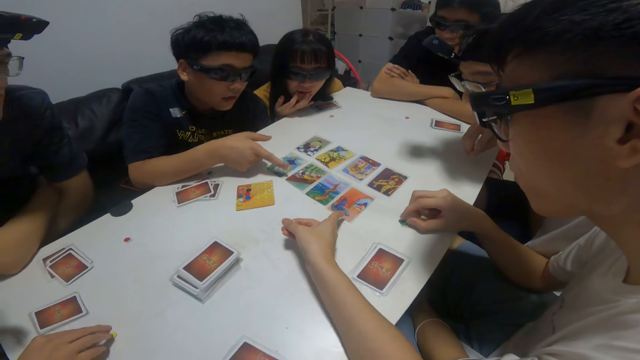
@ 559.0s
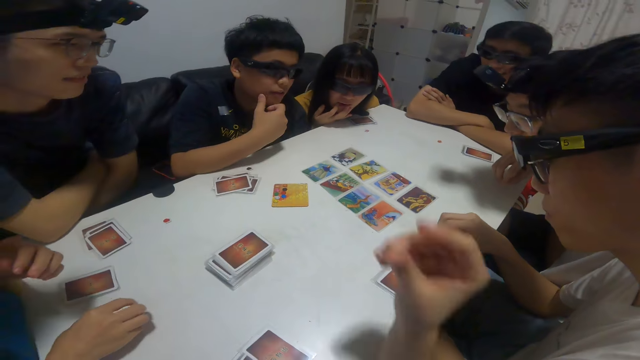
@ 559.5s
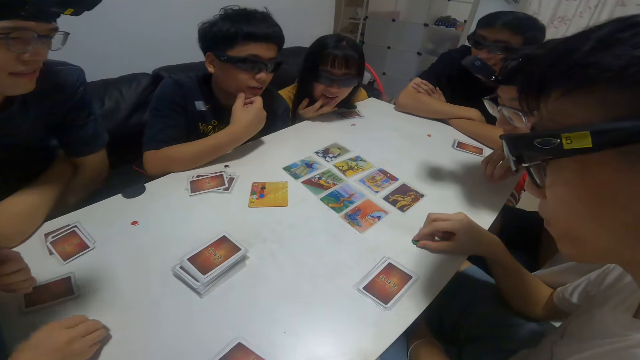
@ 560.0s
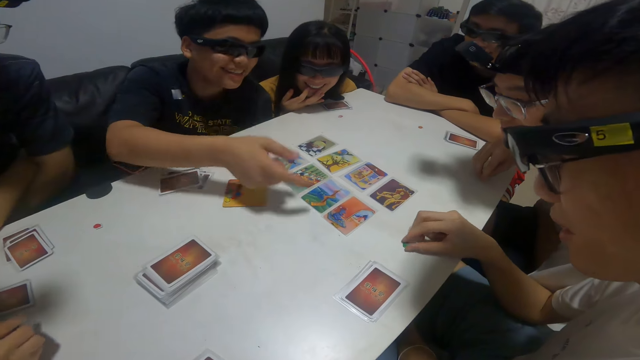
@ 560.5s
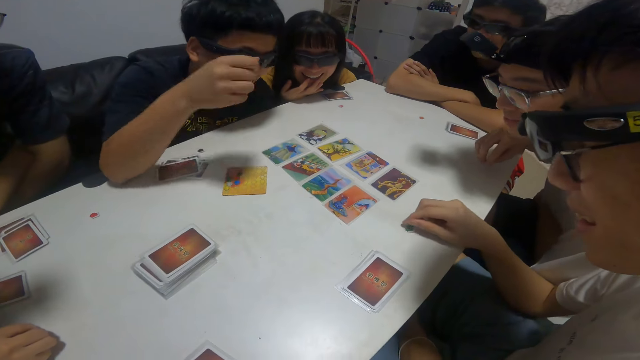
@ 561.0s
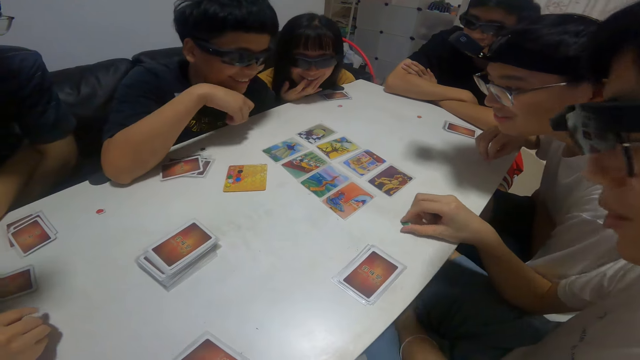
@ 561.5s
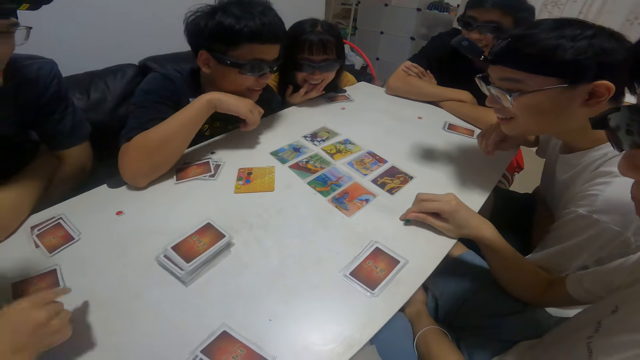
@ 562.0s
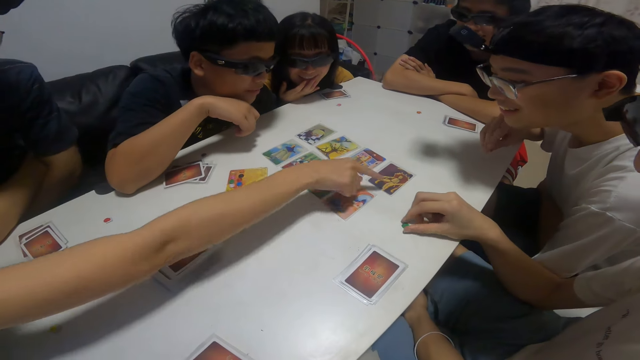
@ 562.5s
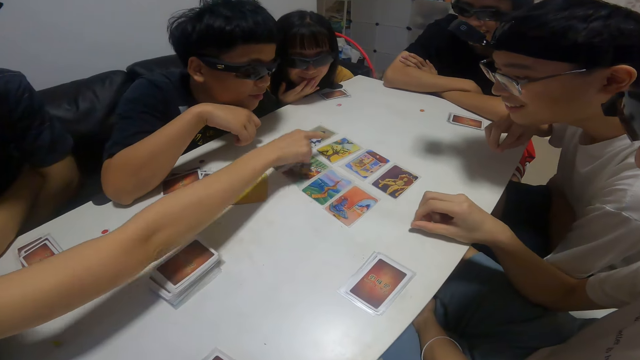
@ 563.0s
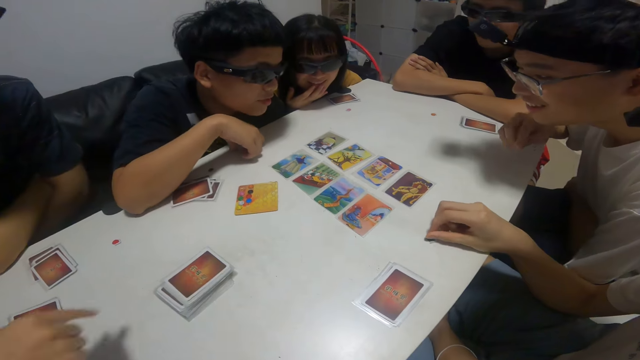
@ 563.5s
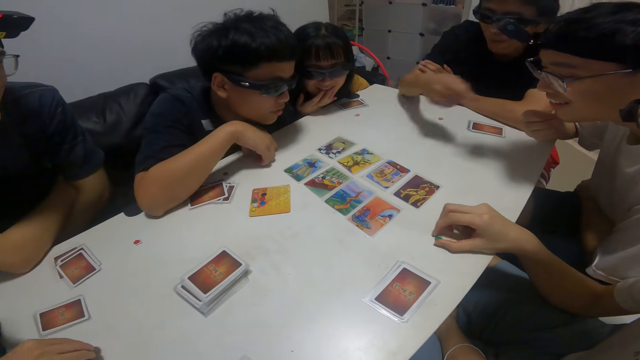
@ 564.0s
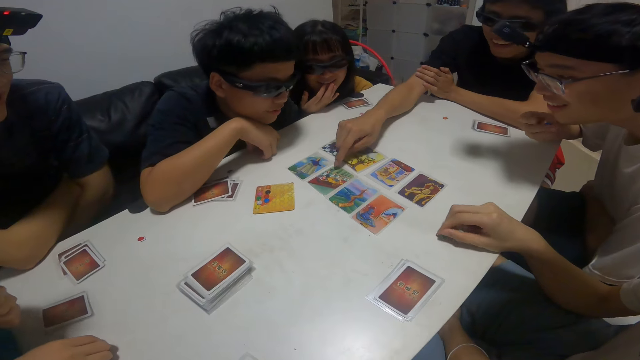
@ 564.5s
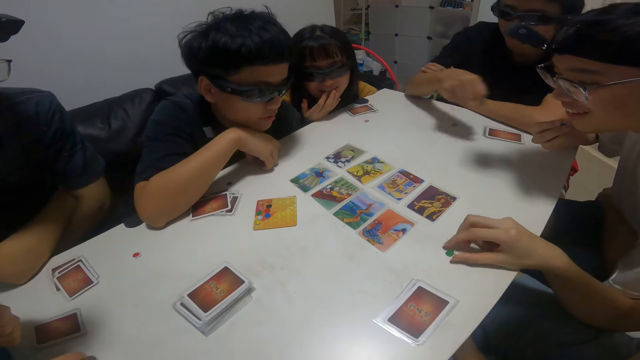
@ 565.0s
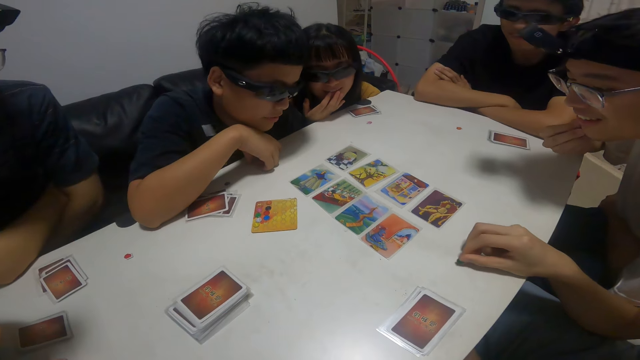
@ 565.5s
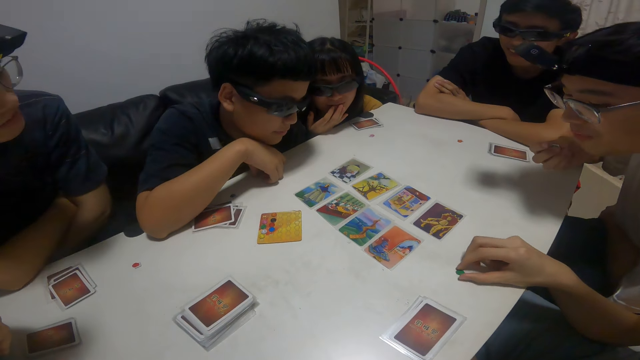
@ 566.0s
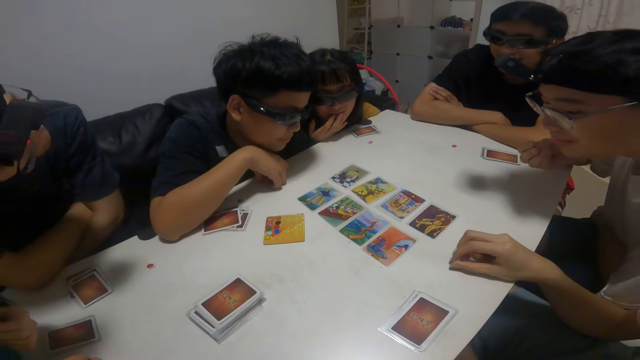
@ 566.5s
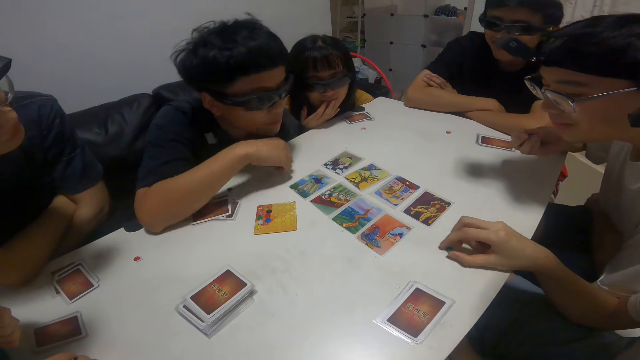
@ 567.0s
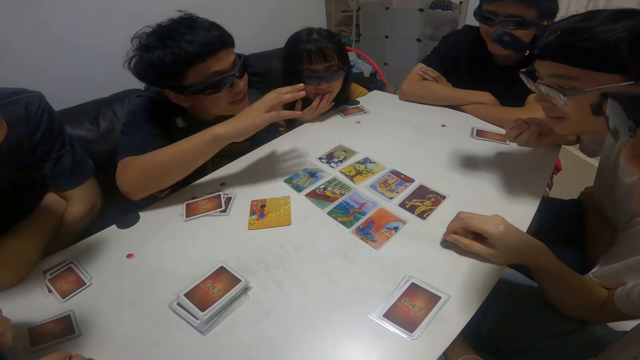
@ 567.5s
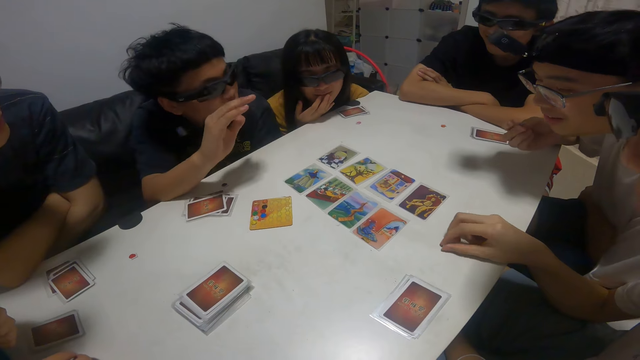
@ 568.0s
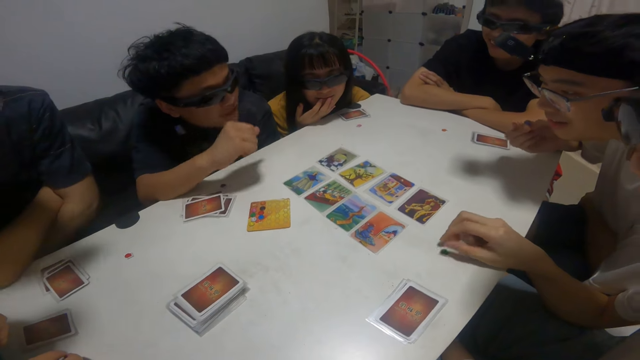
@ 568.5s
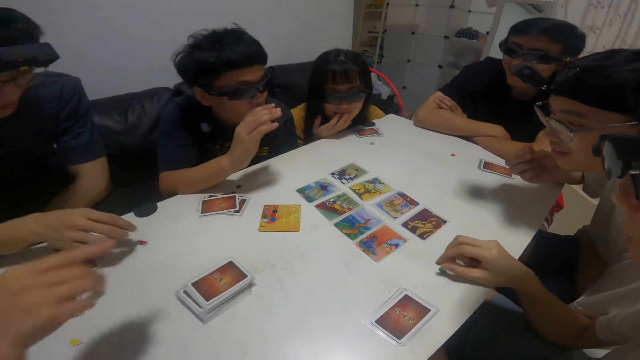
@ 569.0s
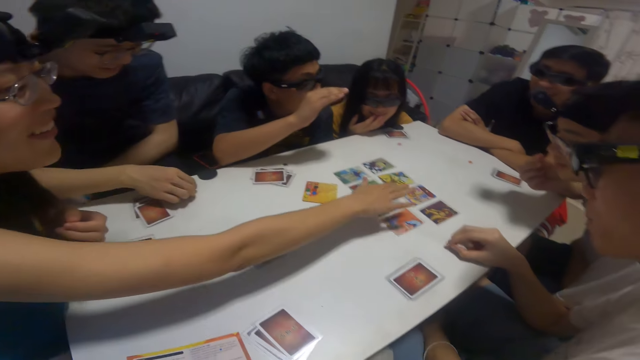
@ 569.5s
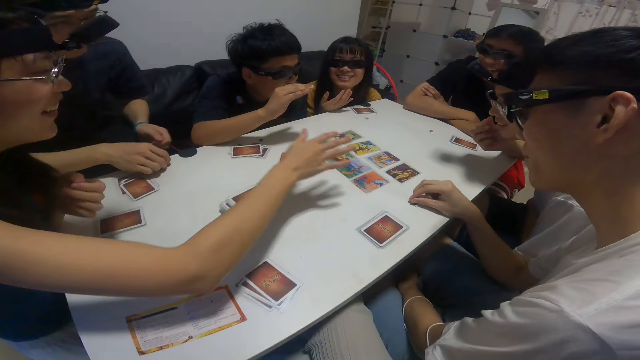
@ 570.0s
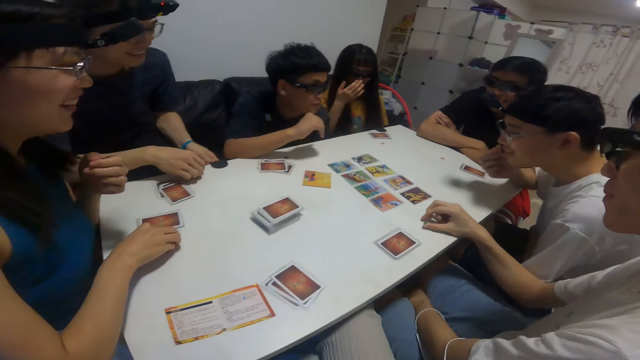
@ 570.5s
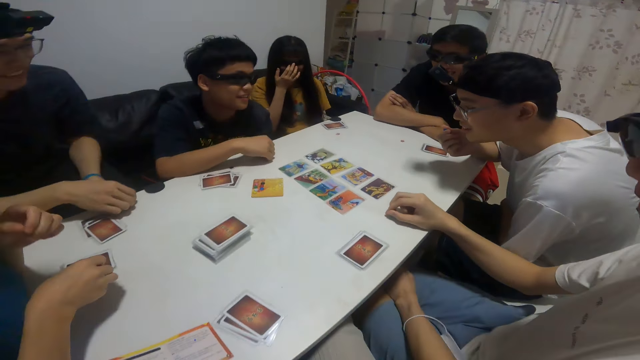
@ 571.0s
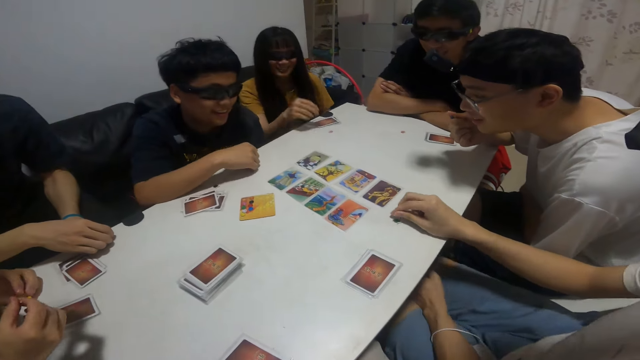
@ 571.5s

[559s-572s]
The camera wearer talks. She touches a card on the table with her right finger. A person talks. Another person talks. A third person talks. A boy touches a card on the table with his right hand. The first person talks. The second person talks.

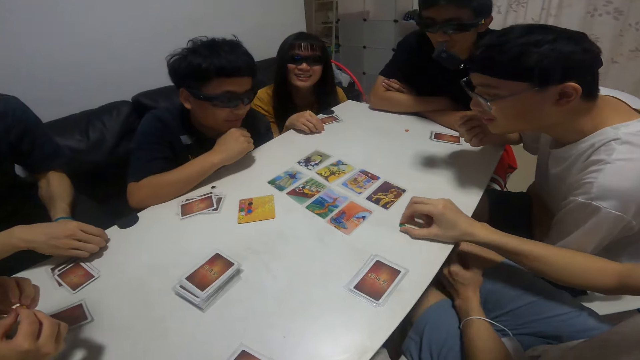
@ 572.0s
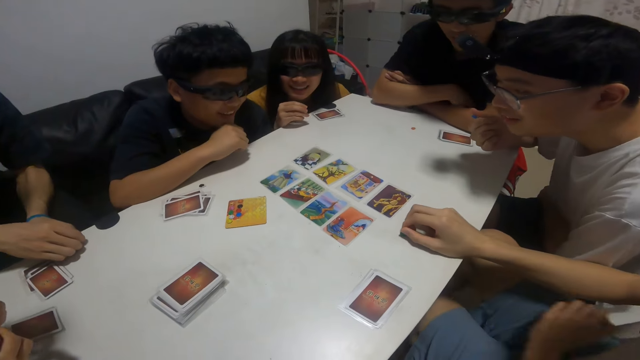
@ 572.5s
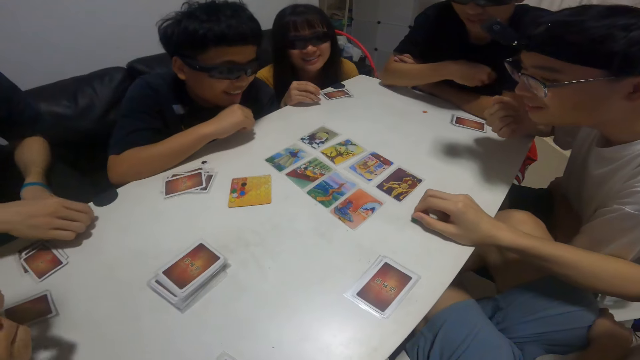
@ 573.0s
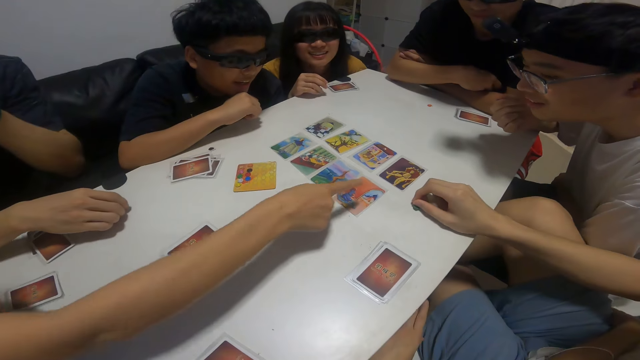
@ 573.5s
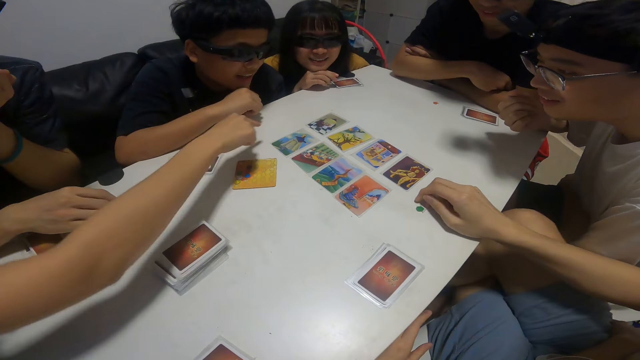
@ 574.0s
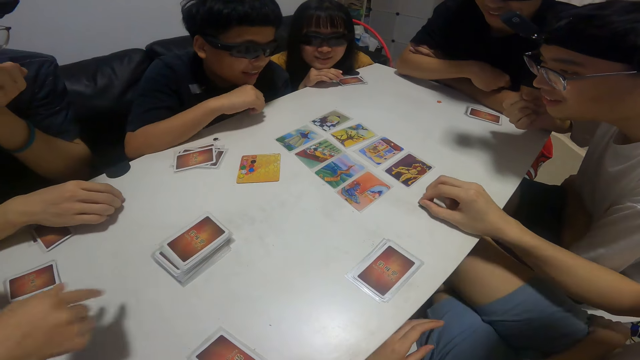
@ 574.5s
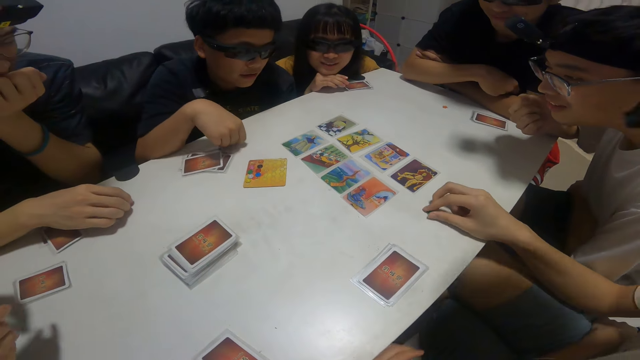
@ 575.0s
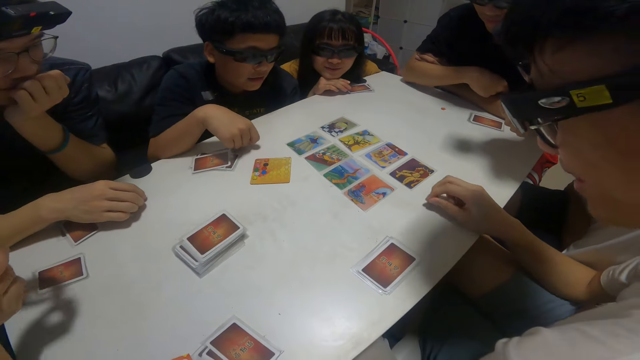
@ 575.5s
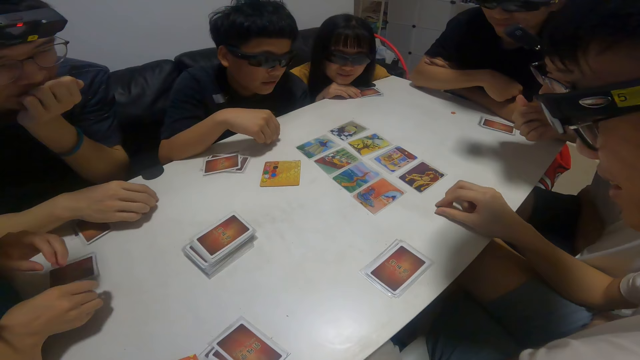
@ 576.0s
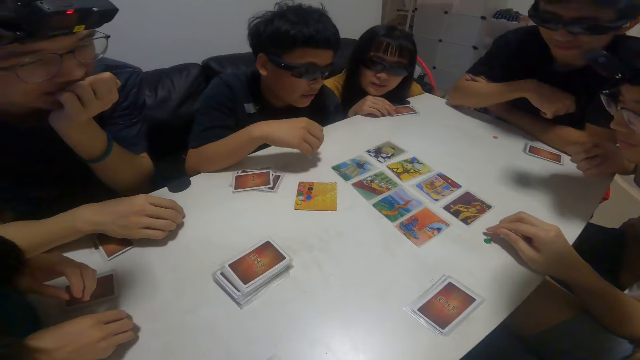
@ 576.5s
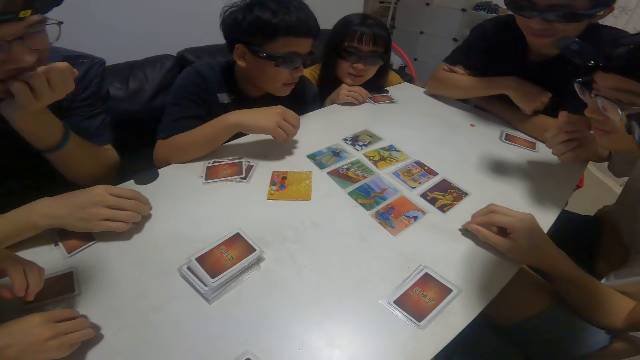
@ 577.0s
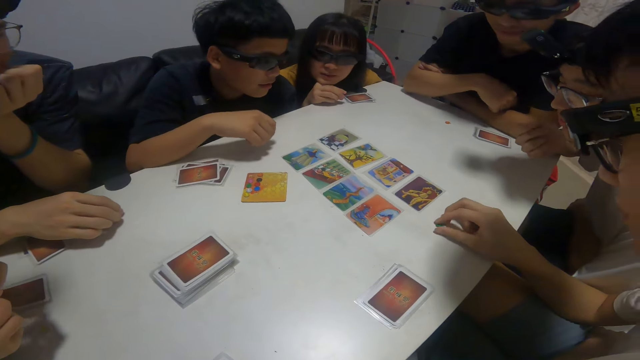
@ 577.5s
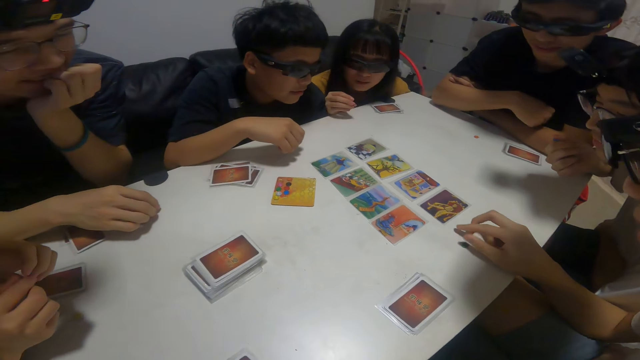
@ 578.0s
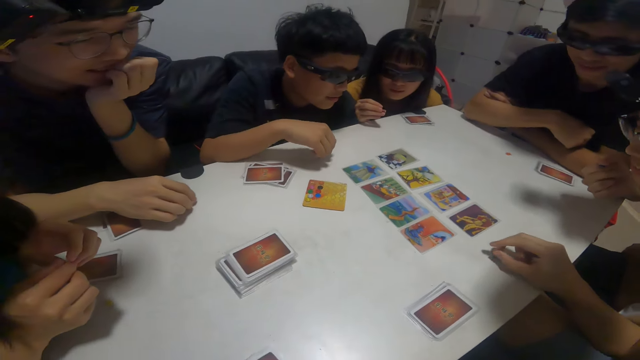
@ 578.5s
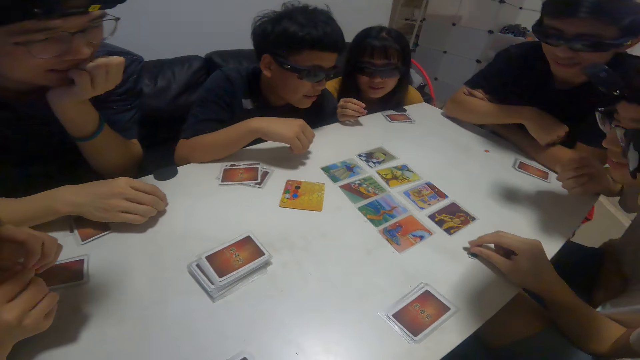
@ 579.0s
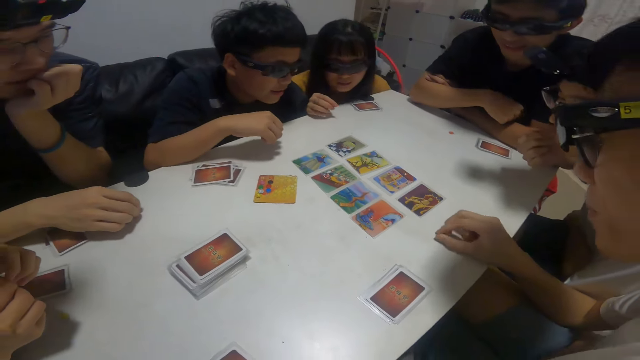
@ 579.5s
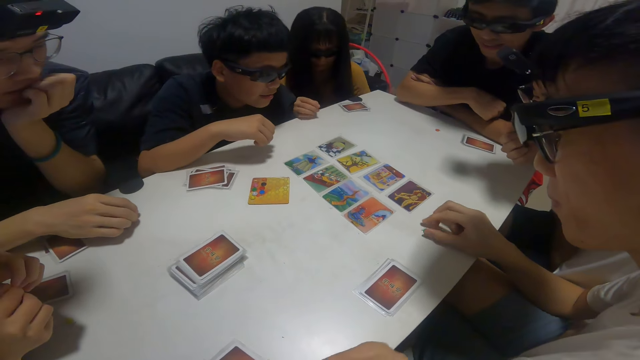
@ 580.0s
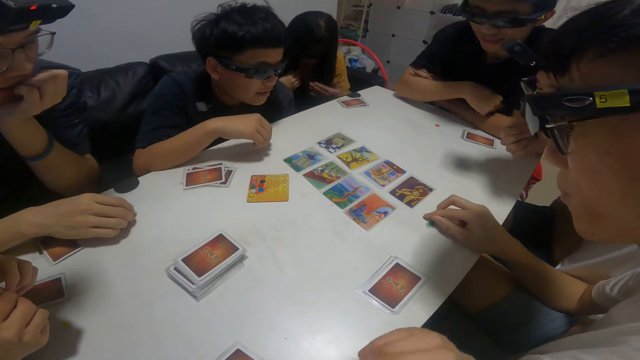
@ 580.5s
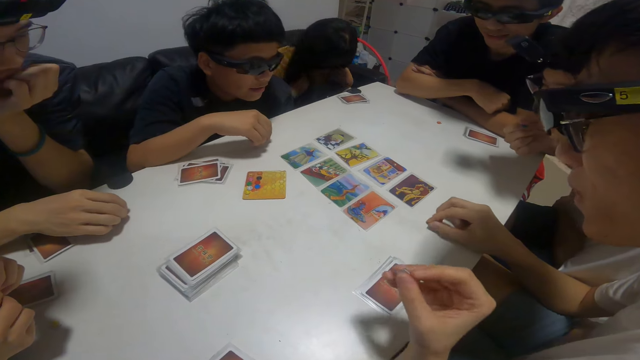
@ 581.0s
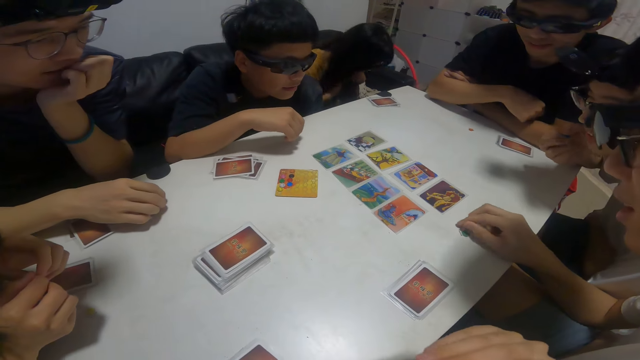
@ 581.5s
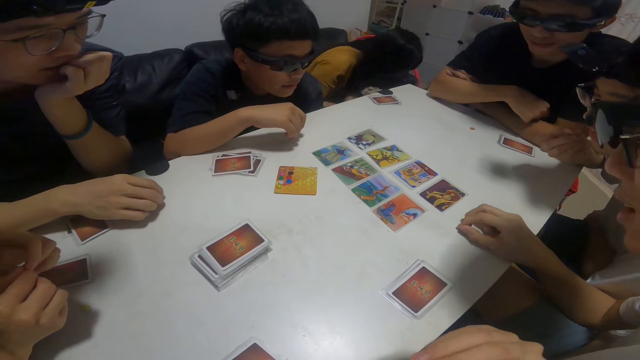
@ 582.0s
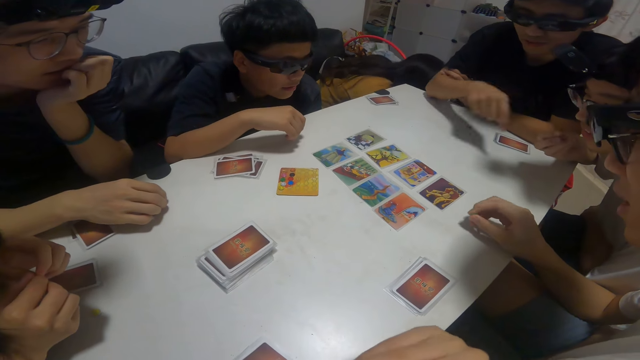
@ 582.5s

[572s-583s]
The camera wearer talks. A person talks. The camera wearer talks. She holds a pebble in her right hand. She does something.
